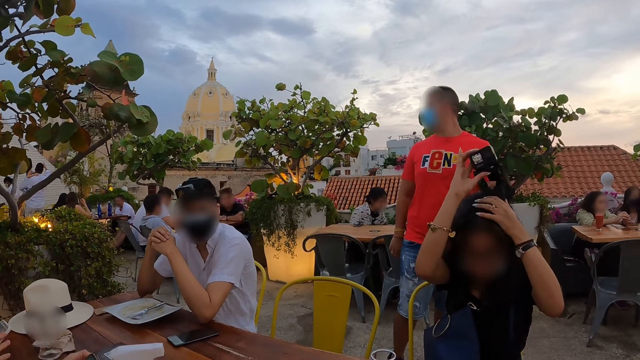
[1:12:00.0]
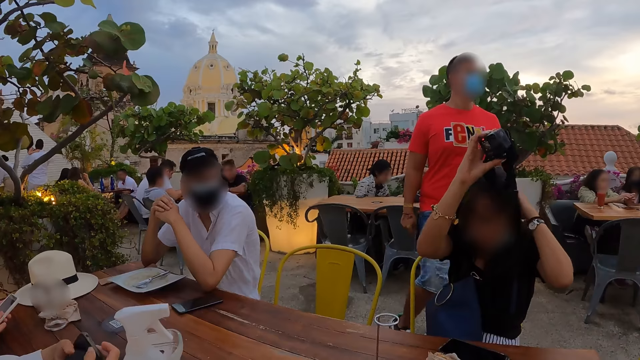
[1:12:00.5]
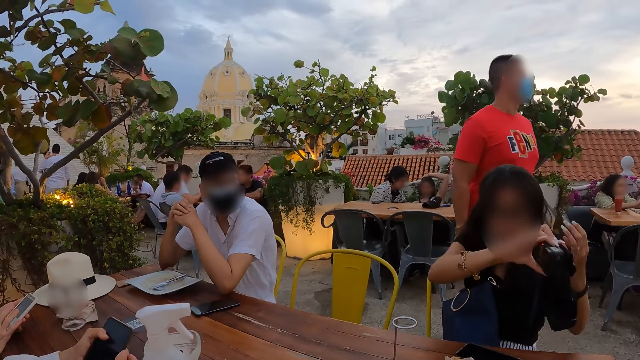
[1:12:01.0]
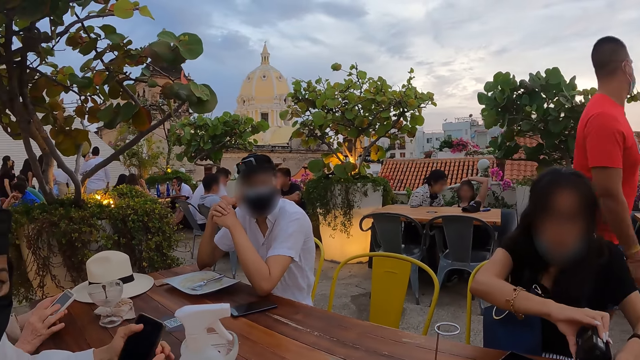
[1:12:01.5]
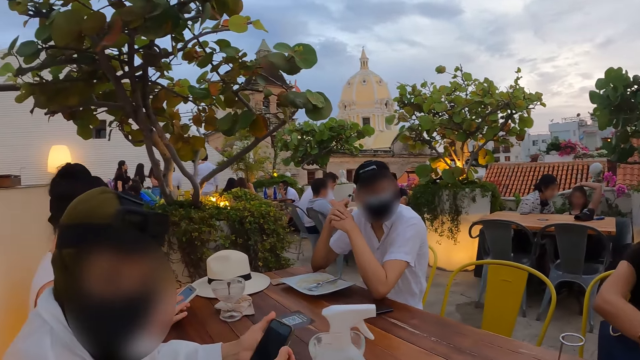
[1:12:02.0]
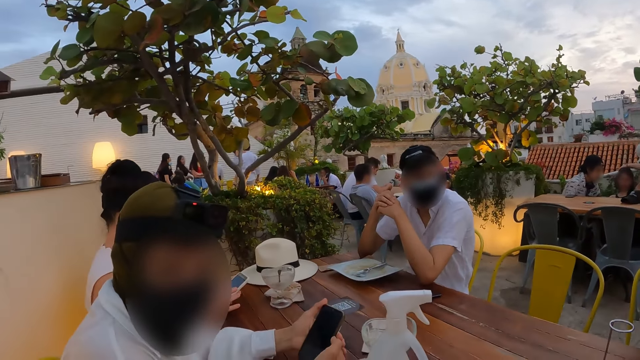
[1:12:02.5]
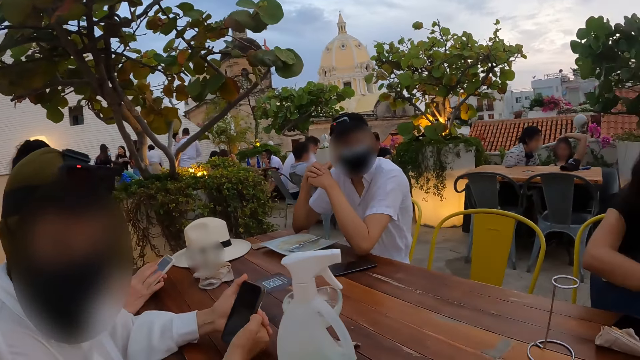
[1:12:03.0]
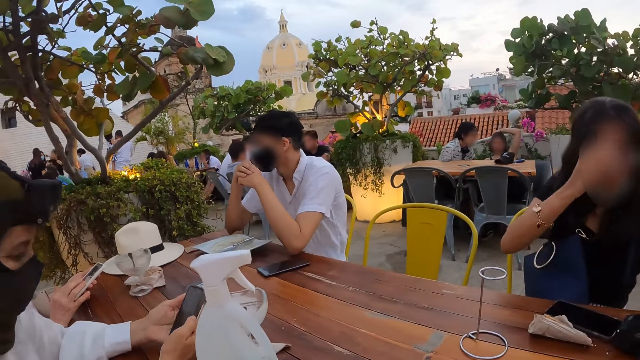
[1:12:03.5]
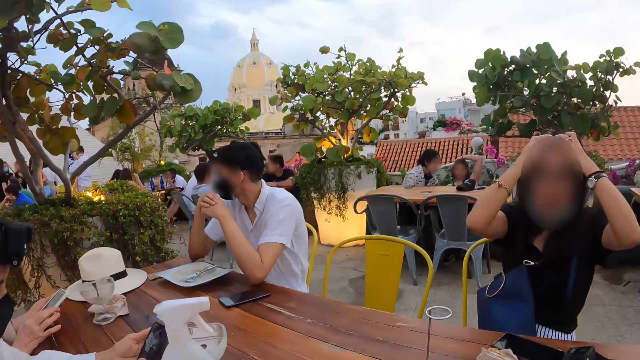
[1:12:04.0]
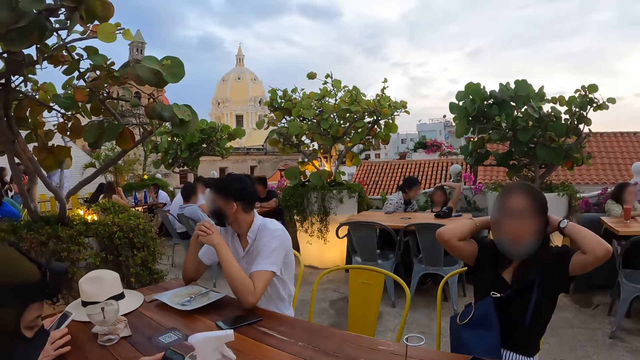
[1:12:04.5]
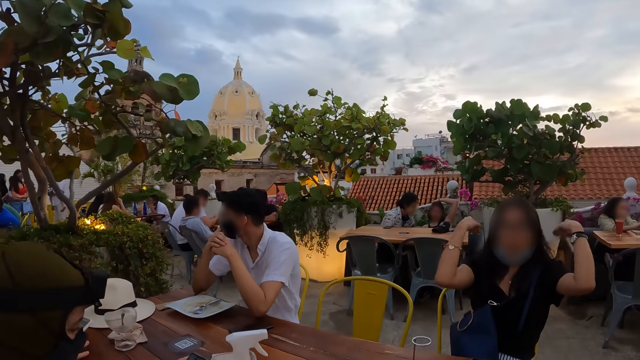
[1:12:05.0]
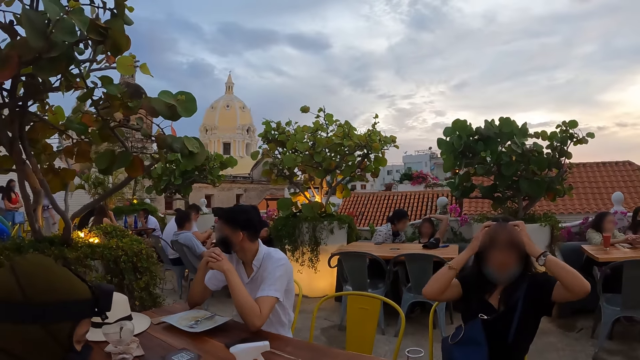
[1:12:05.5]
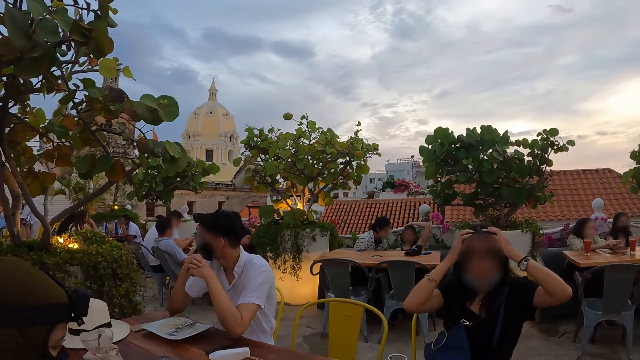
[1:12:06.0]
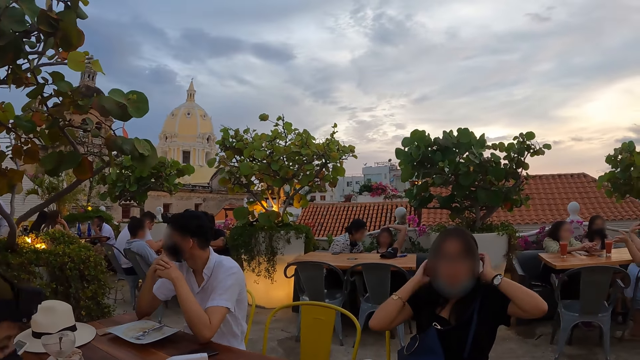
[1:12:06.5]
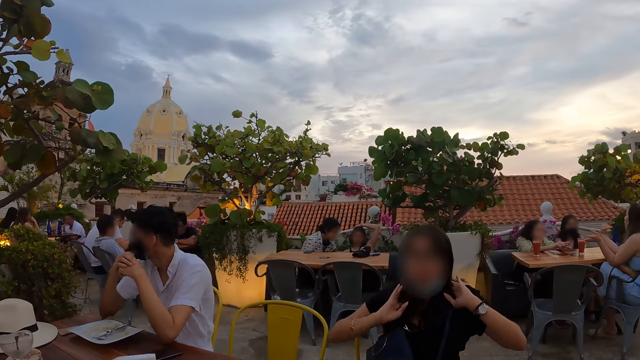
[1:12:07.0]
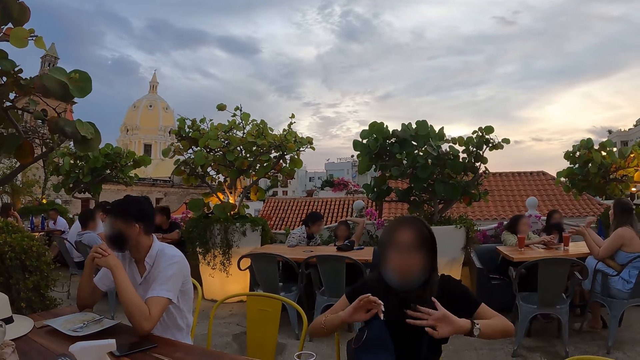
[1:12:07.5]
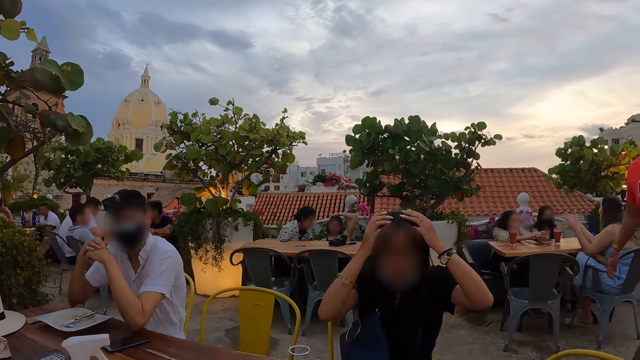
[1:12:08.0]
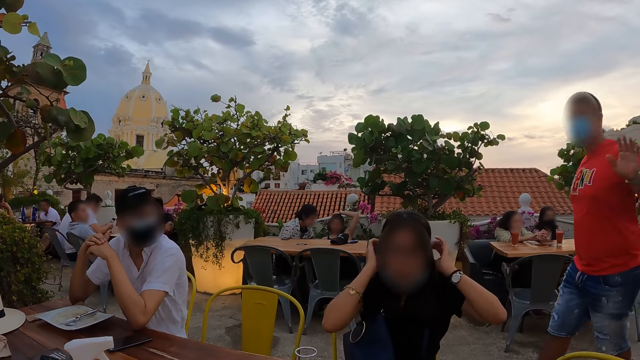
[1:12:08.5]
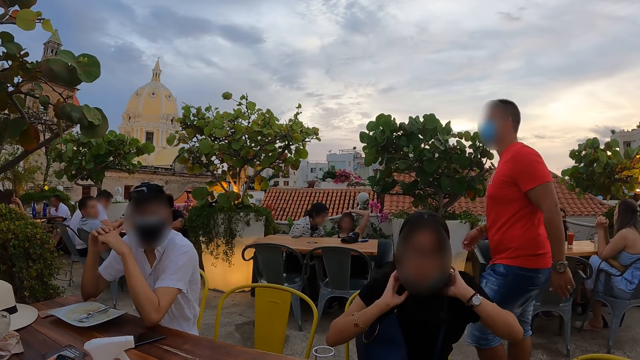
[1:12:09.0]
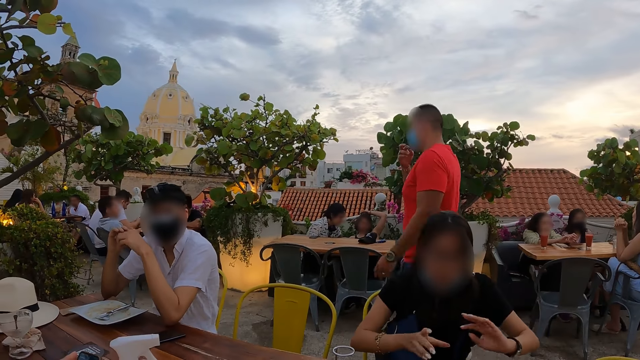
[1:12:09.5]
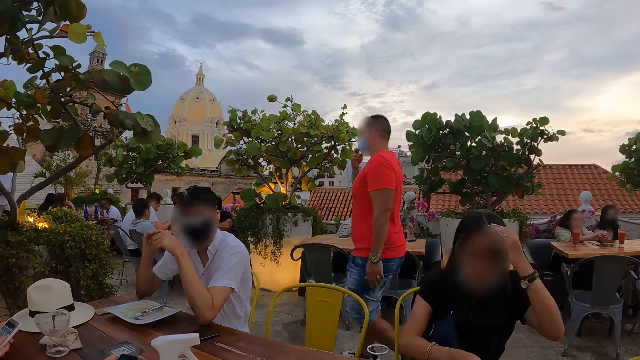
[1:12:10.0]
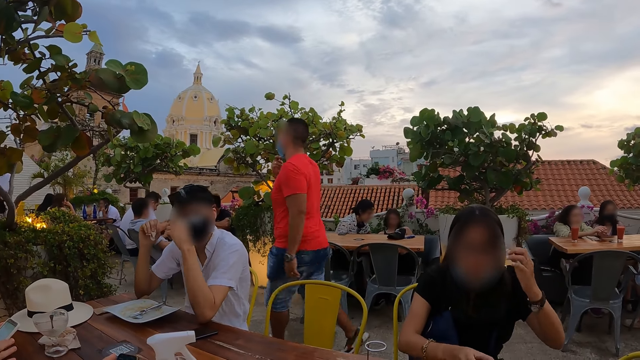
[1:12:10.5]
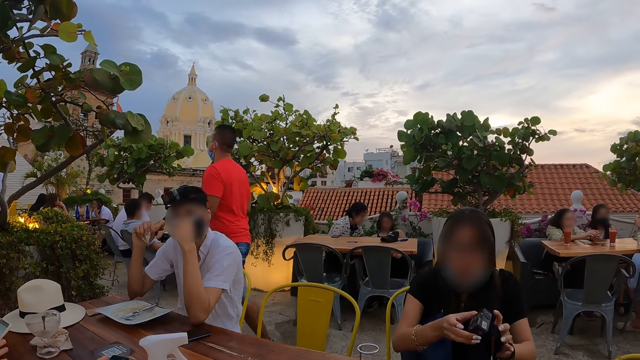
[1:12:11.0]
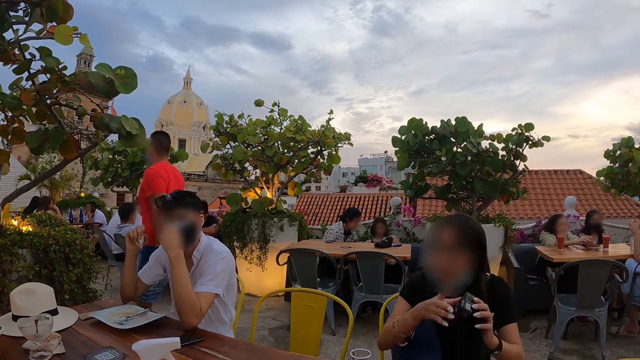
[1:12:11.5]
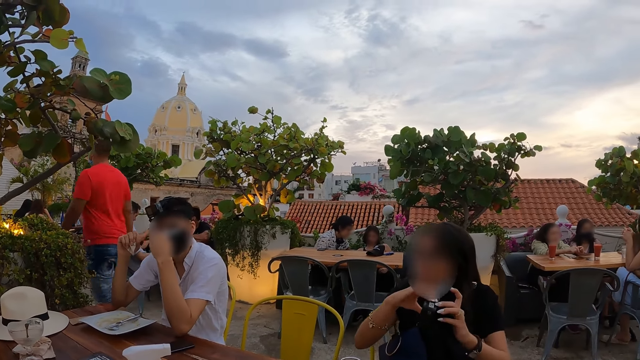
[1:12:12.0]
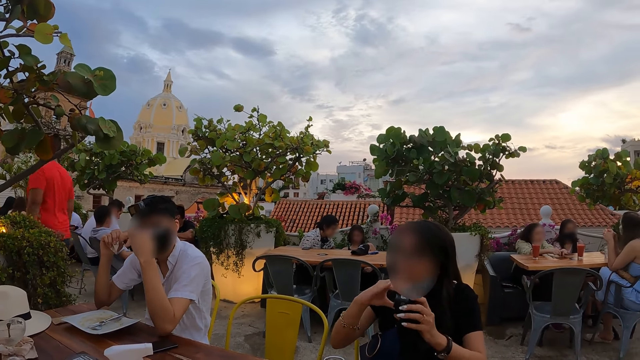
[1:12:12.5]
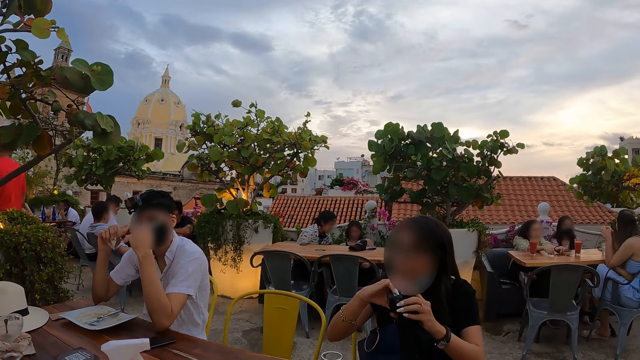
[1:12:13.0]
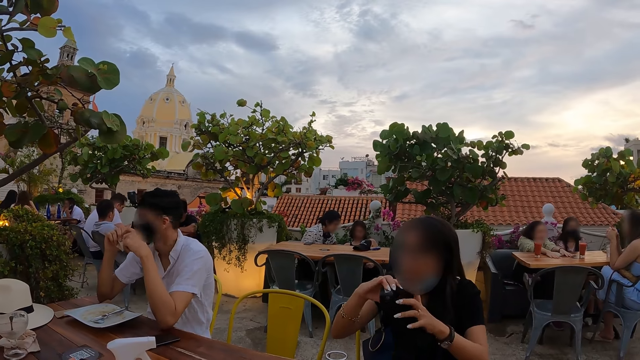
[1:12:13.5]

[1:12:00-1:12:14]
A woman strokes her hair with her left hand. The woman drops a camera on the table with her right hand. Another woman holds a phone with her left hand. The other woman operates the phone with her right hand. The first woman strokes her hair with both hands. The first woman picks up the camera from the table with her right hand and holds the camera with both hands.

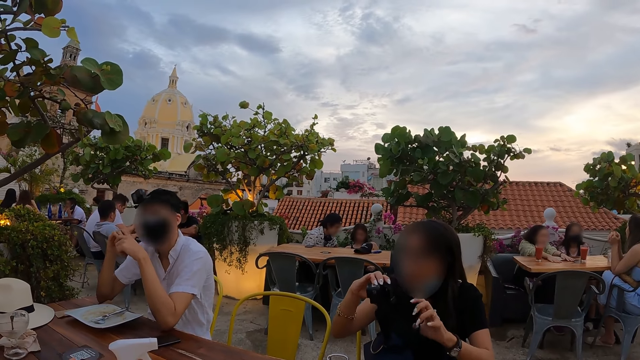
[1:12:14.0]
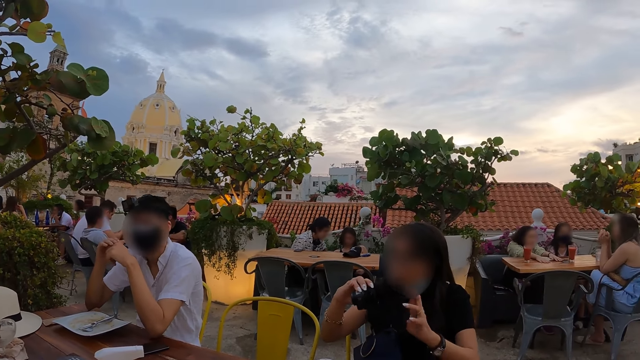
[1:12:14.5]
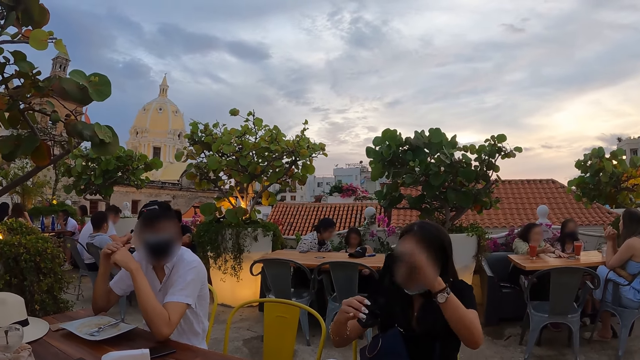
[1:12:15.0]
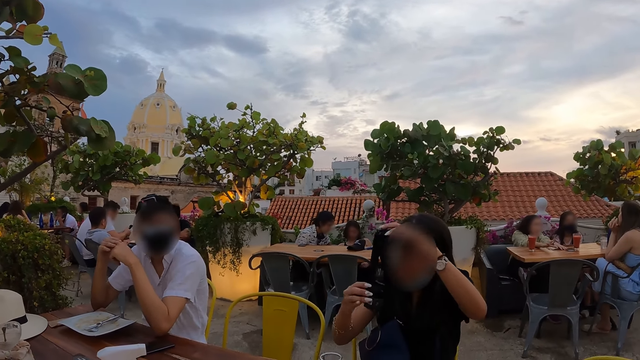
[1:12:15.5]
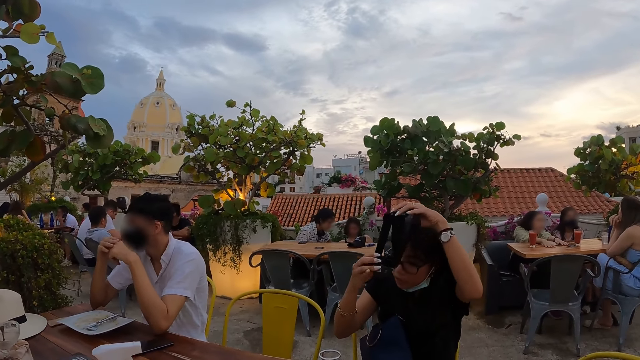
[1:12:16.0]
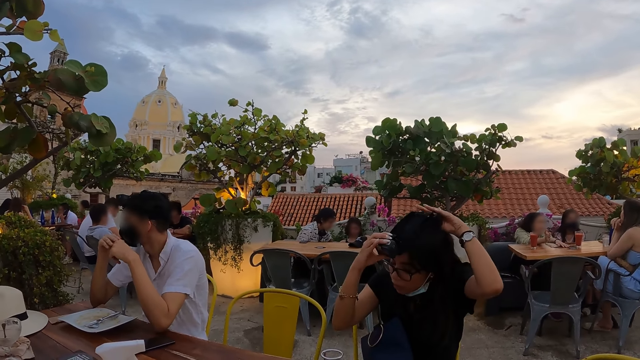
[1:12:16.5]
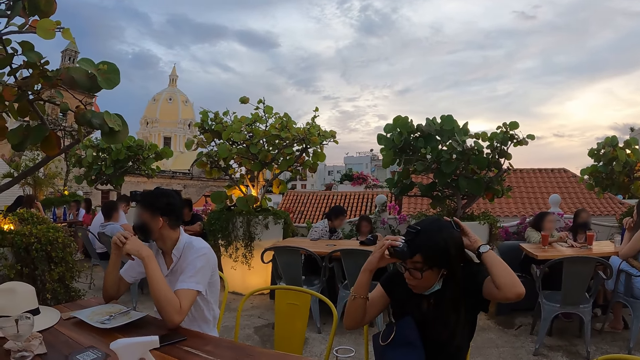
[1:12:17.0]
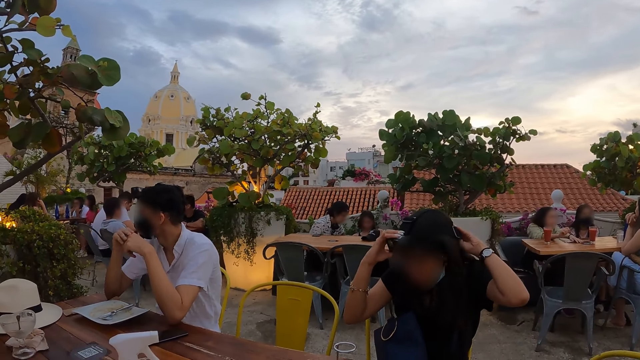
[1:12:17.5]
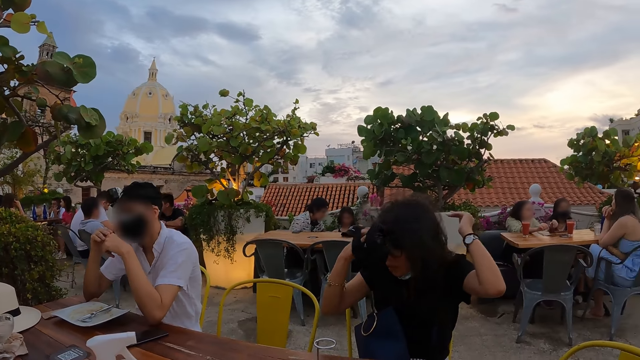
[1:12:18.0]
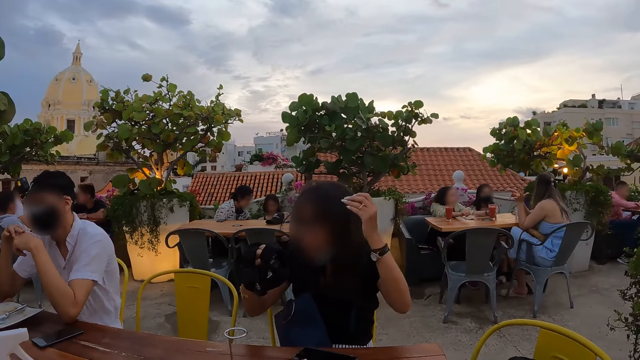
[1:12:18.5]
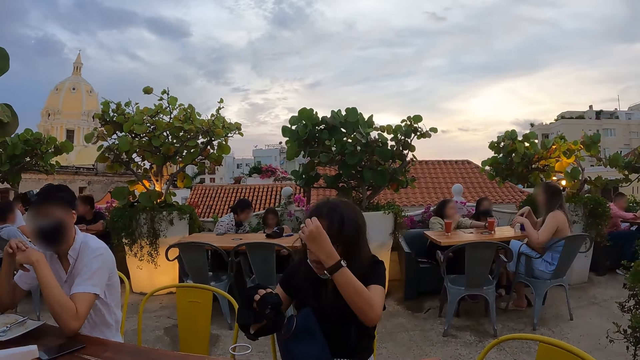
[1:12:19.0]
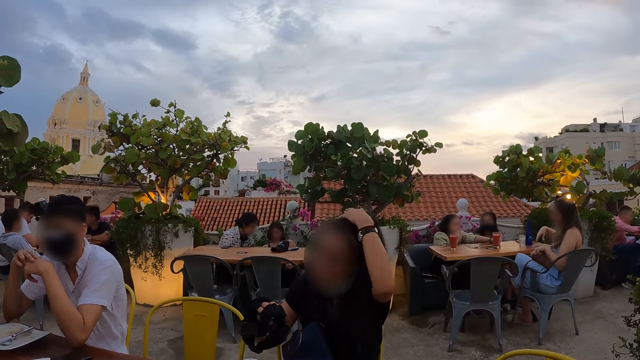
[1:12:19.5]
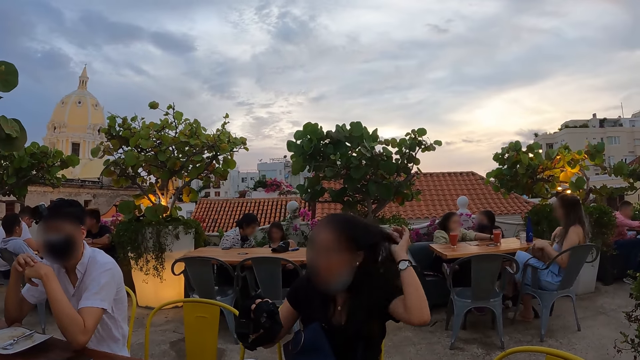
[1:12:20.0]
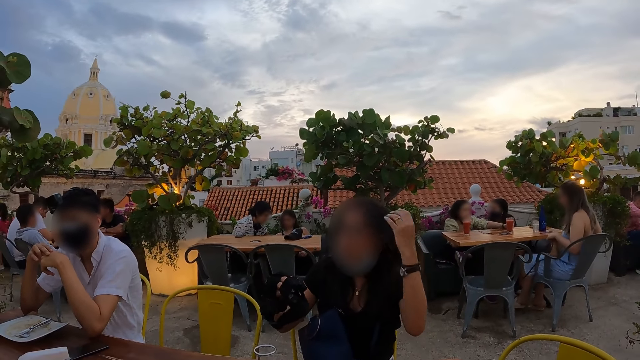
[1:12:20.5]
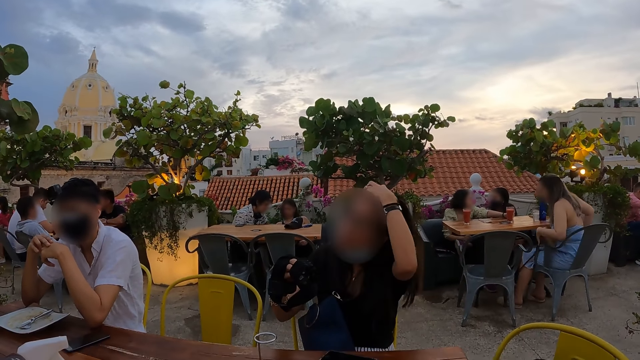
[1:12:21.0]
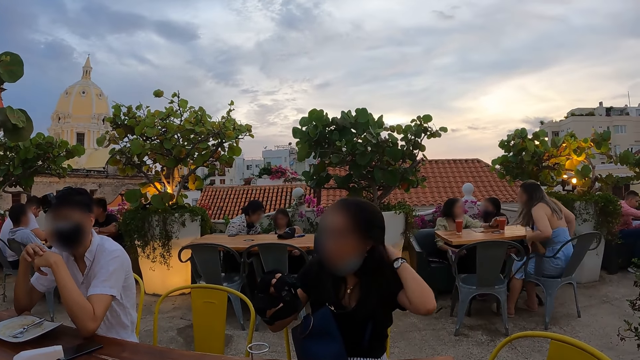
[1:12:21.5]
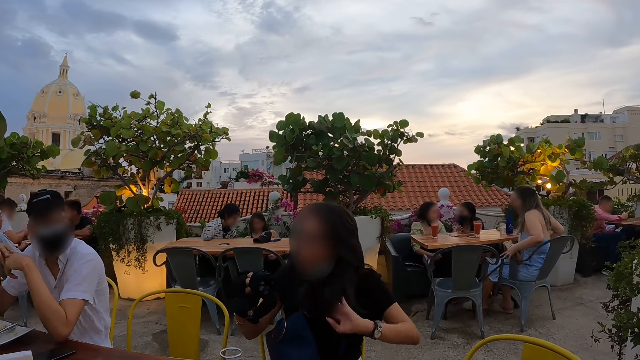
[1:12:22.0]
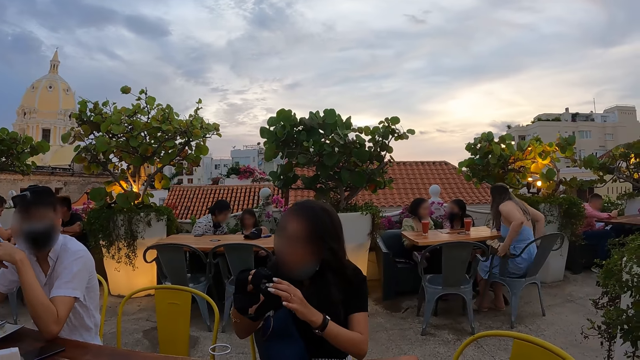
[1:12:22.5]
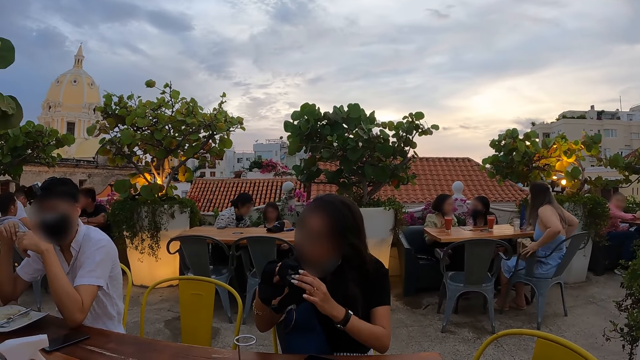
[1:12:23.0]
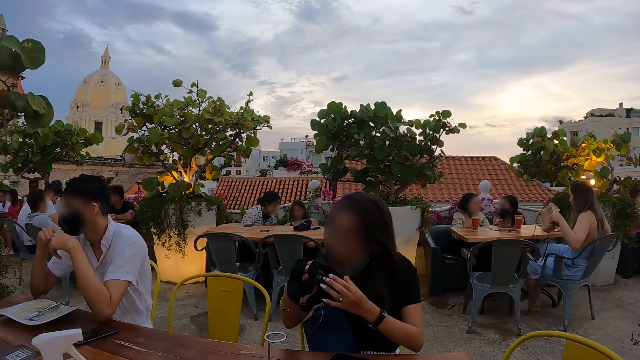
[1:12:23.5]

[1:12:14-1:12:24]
A woman wears a camera in her hands on her head. The woman holds the camera in her right hand and sets her hair with her left hand. The woman holds the camera with her hands.
